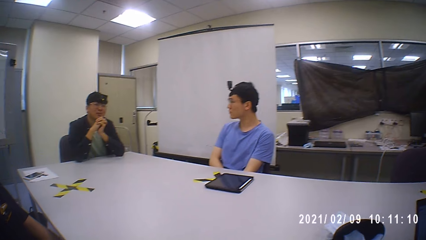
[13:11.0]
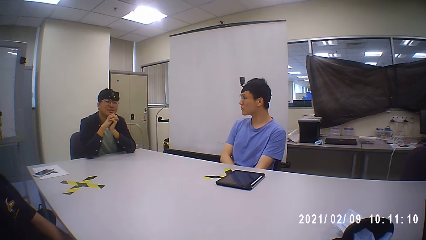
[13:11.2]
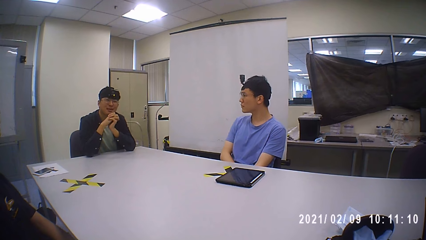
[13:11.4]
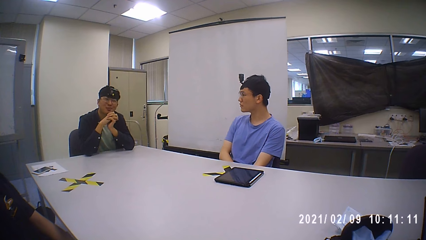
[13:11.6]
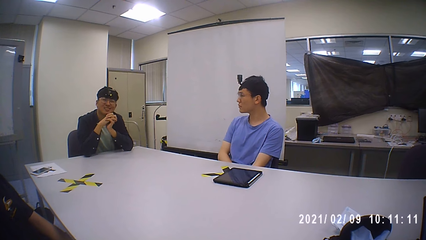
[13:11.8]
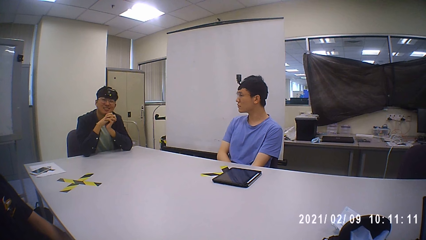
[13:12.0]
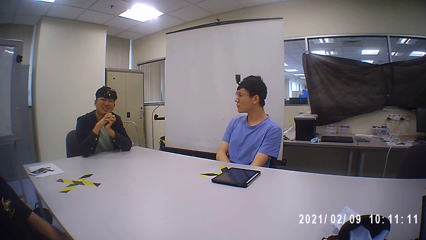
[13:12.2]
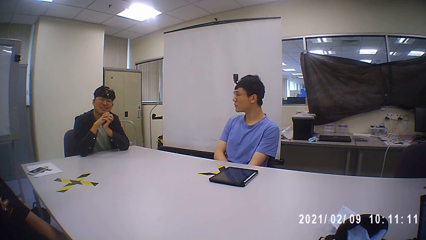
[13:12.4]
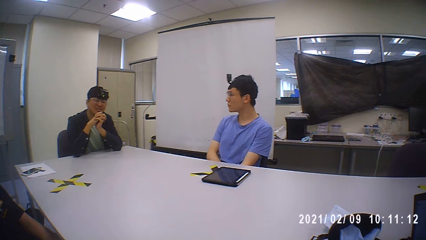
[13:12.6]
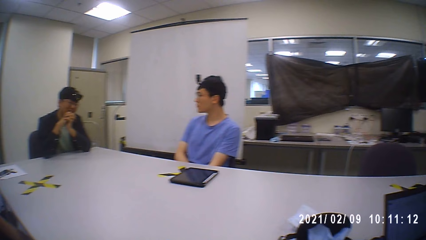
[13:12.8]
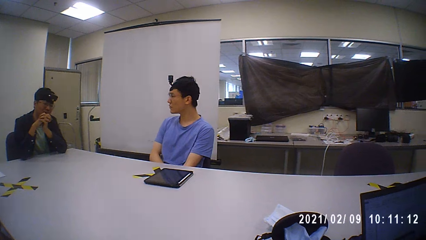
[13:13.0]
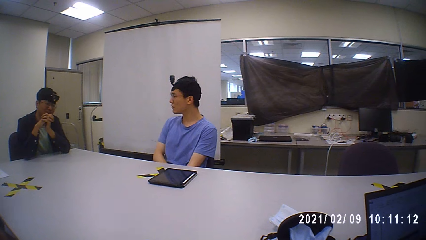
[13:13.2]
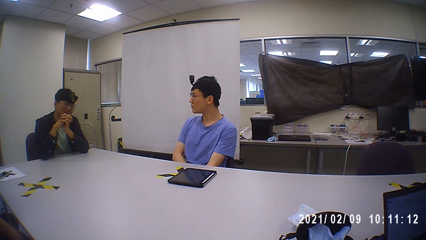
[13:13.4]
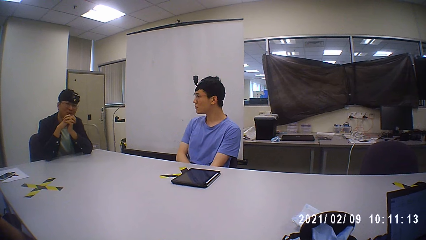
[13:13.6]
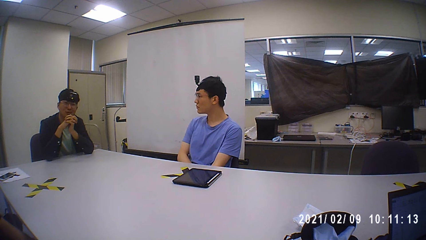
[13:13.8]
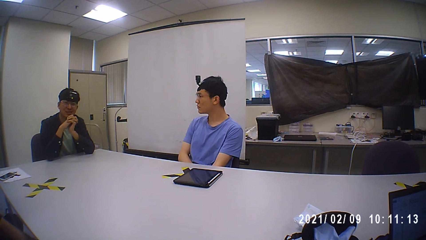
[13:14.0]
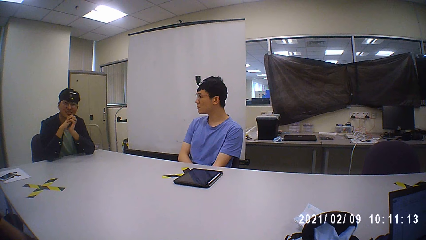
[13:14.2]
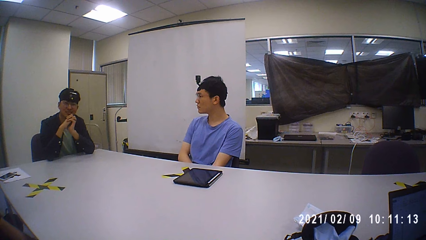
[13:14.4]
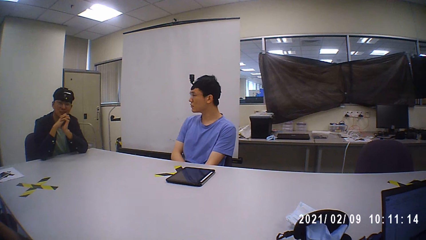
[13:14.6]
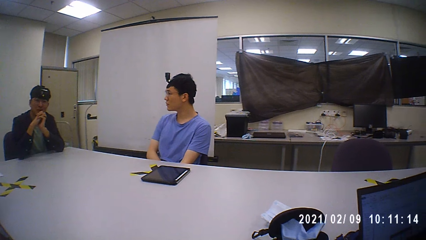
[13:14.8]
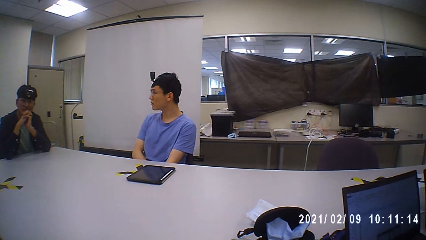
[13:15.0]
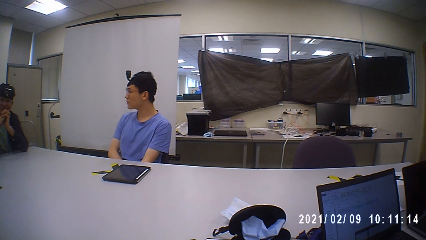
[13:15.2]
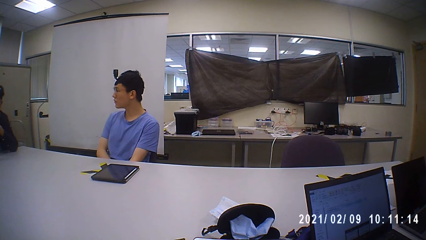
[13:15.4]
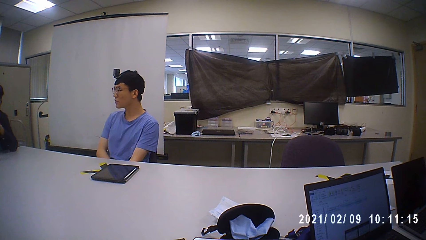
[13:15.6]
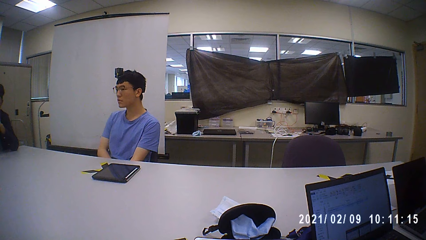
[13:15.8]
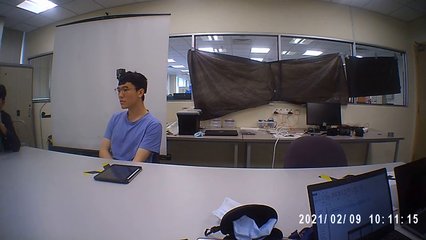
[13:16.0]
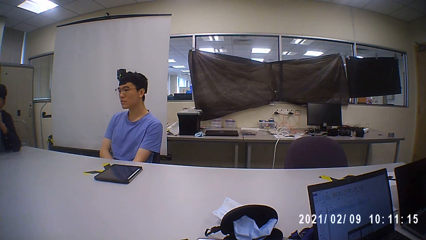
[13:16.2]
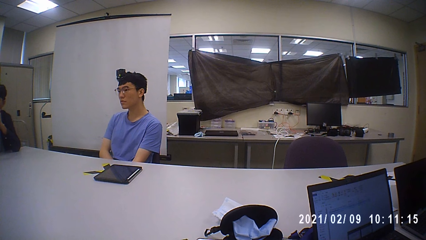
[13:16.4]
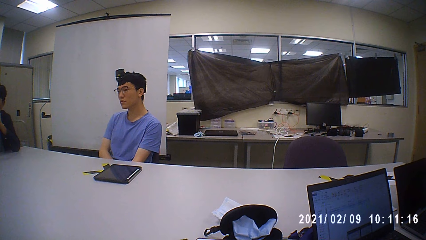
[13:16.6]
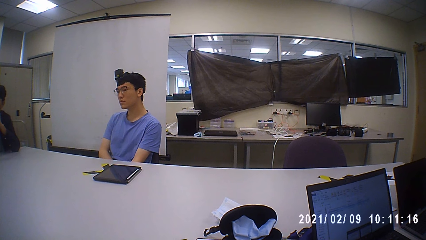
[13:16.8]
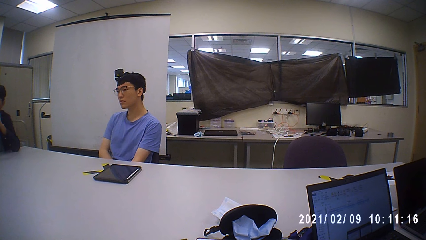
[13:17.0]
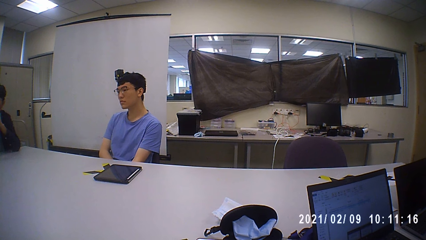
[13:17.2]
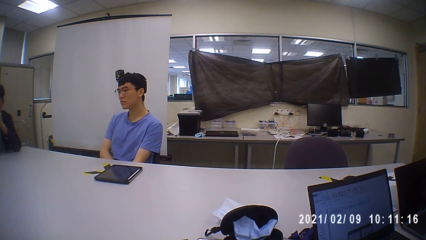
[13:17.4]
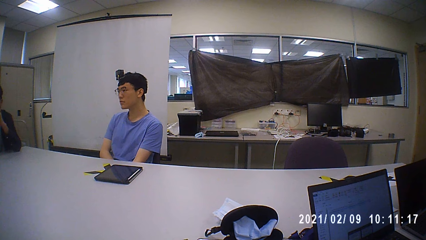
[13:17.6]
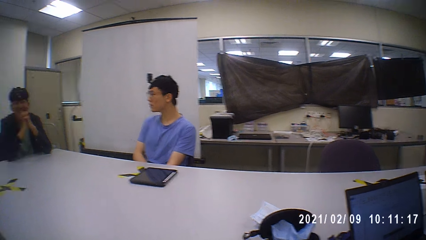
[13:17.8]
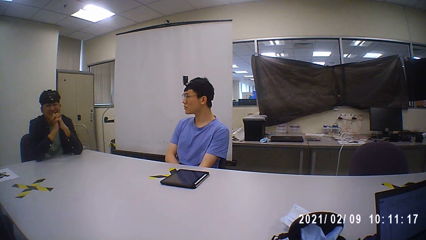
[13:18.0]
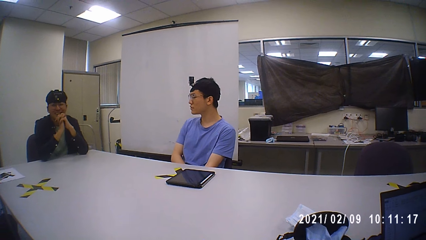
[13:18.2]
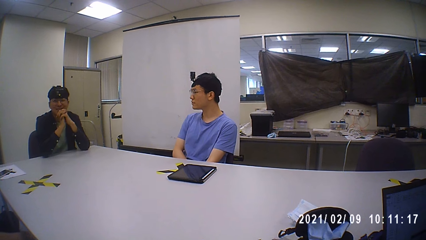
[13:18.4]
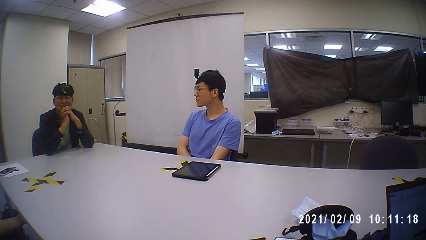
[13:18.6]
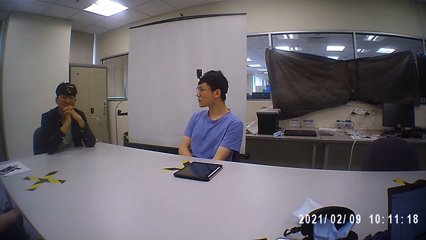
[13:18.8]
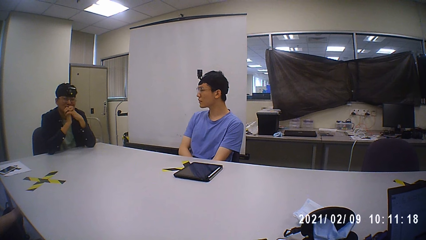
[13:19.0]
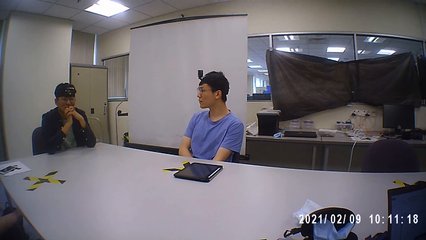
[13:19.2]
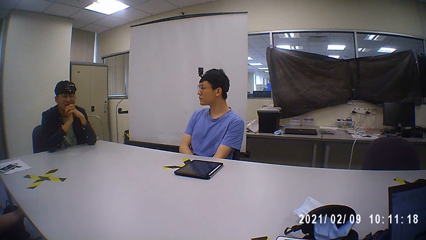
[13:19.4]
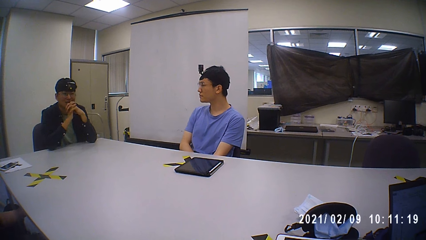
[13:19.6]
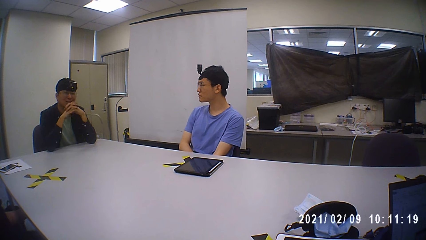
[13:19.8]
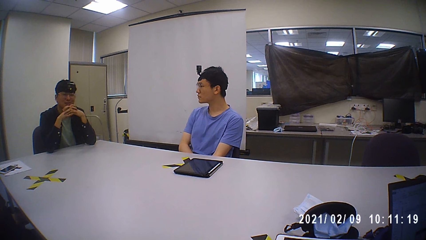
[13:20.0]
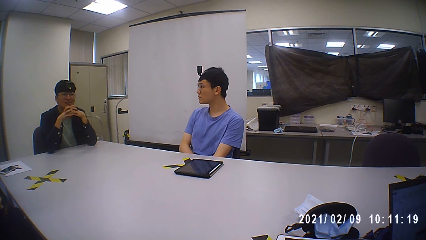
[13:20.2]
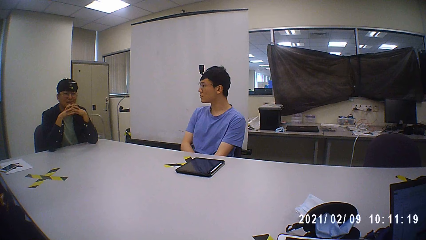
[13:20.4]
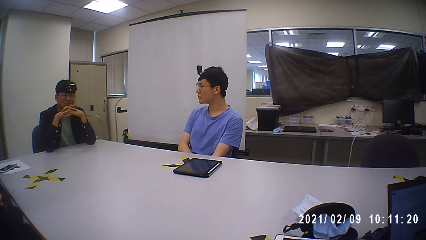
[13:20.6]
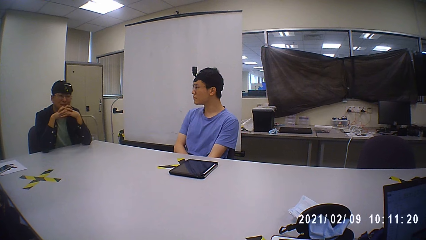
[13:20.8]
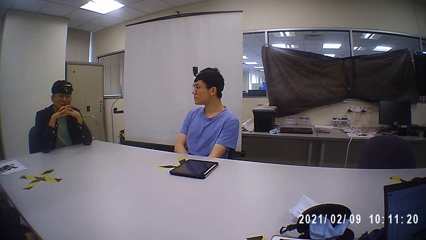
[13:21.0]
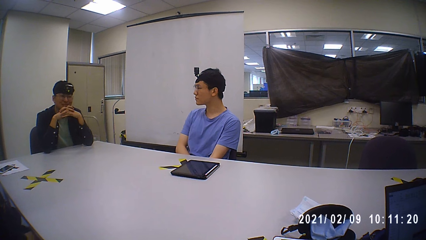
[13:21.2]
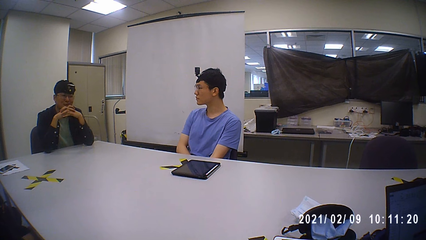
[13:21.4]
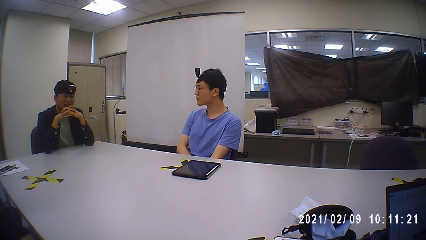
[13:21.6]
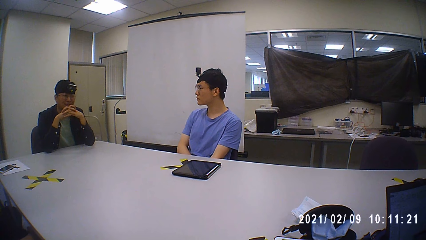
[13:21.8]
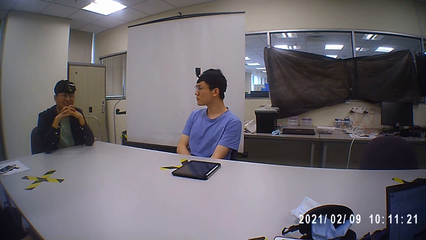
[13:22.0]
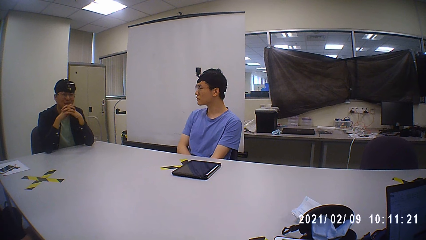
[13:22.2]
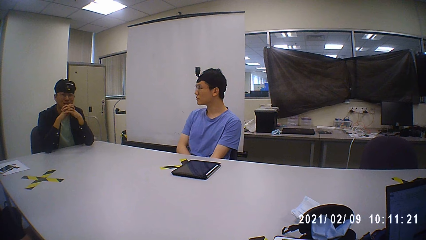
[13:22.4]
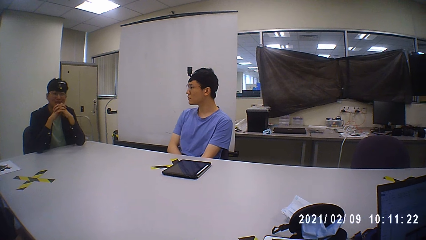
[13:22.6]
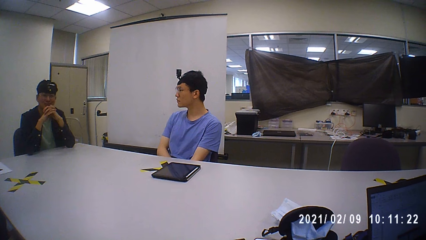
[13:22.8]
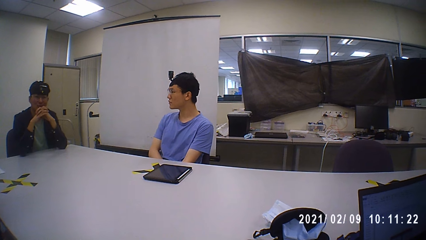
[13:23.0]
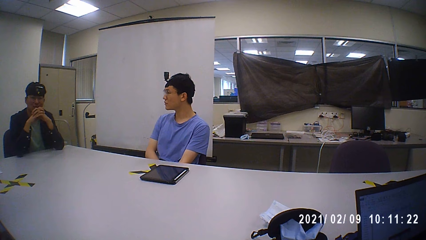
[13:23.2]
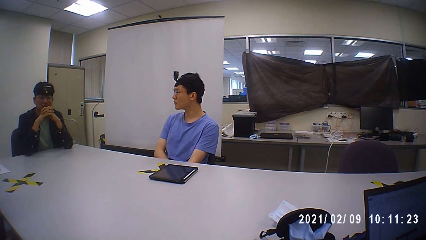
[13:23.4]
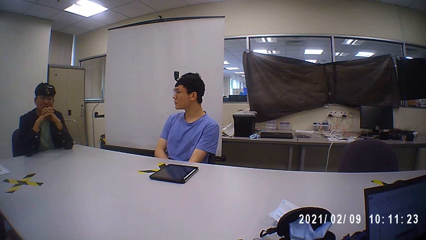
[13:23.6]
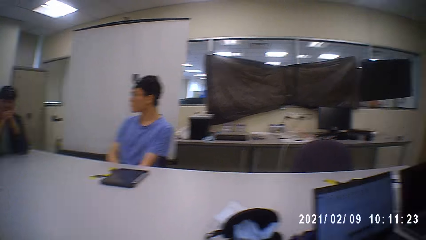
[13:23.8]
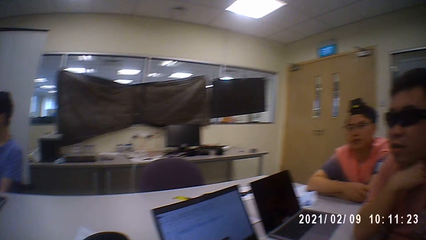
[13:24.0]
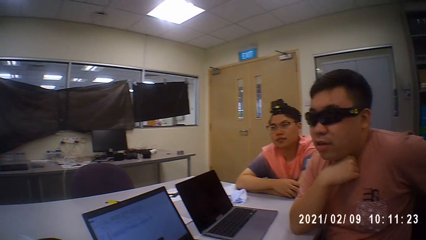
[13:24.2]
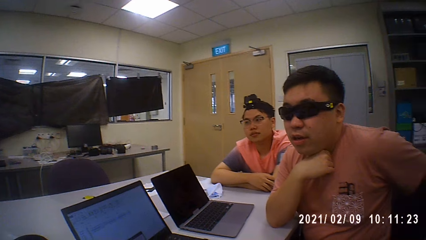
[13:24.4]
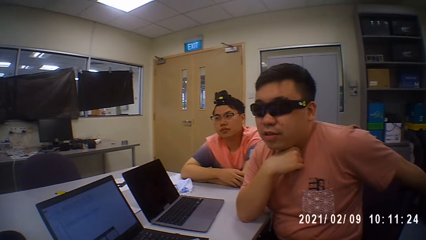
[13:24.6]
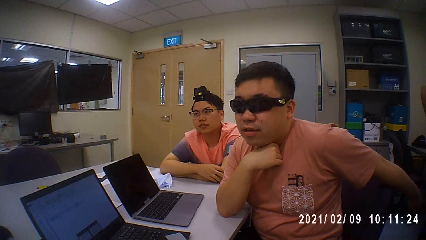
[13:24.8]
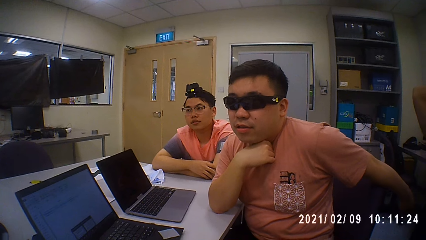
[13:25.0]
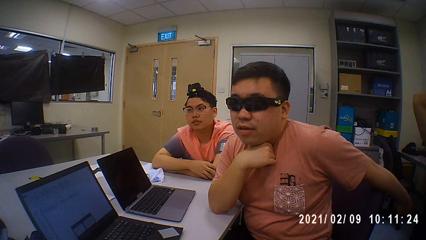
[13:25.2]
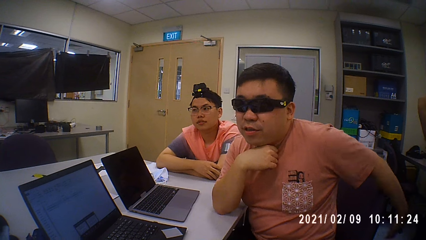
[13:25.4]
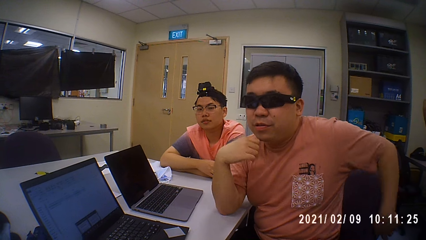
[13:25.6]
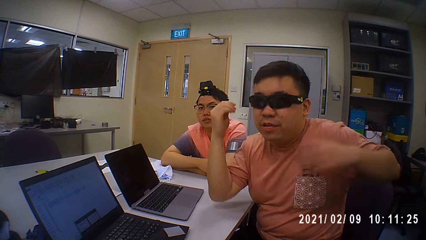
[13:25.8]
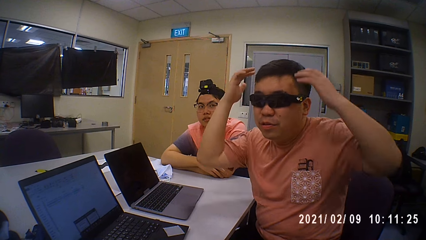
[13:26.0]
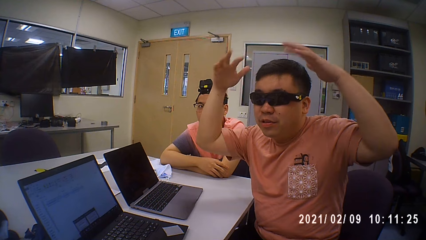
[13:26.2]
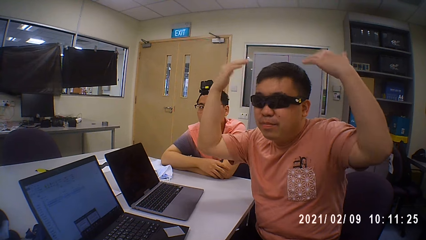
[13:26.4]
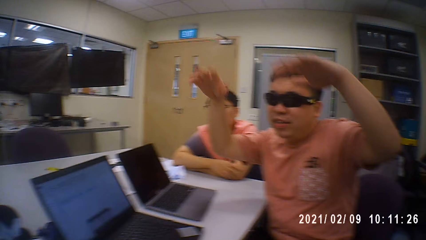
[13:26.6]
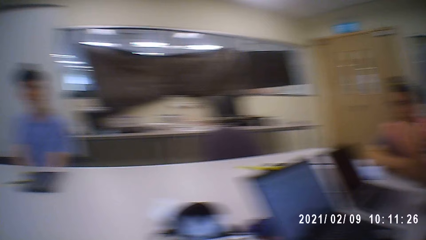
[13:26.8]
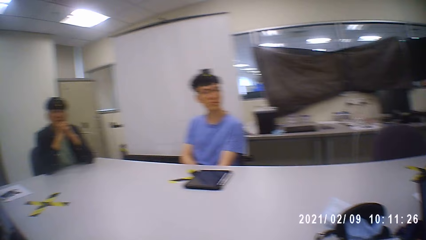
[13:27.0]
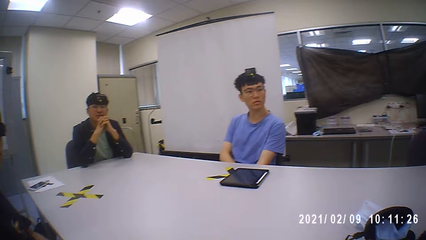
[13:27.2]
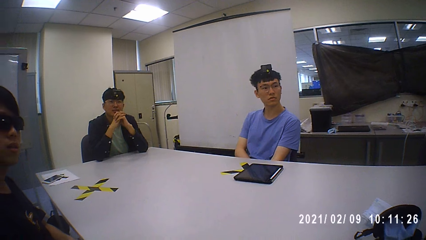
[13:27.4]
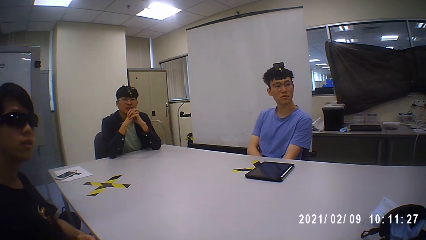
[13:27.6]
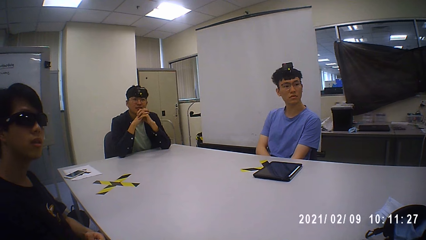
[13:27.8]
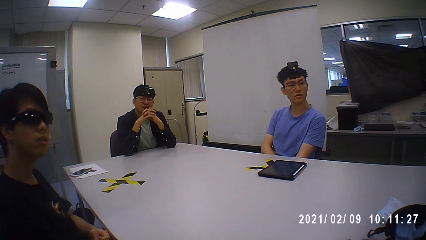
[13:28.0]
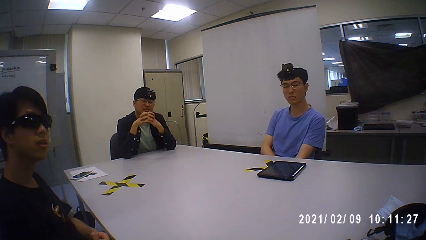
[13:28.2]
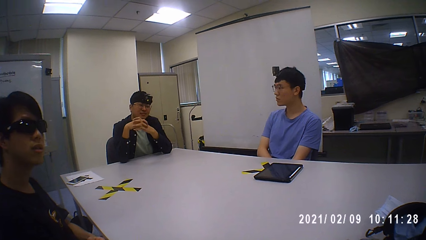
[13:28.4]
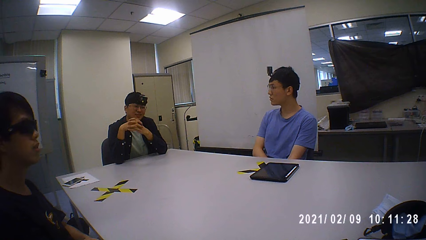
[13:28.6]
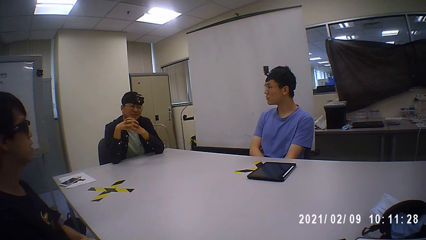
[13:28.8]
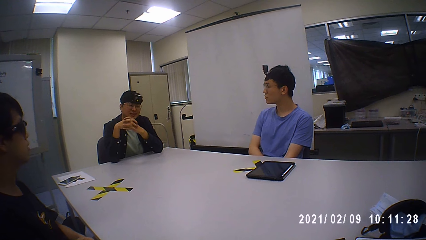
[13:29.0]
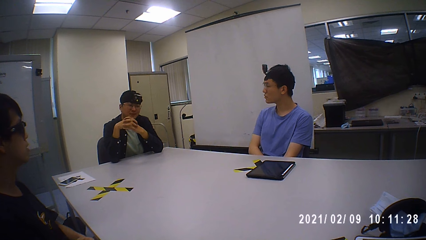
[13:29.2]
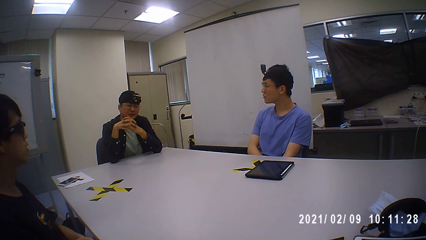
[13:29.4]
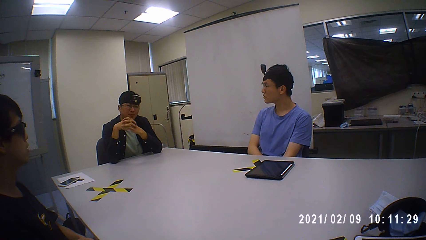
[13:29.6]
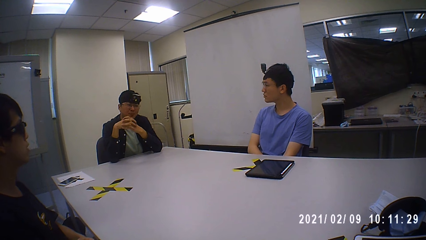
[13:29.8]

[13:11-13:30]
The man interacts with another man. The camera wearer moves hands.
